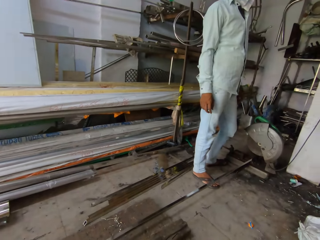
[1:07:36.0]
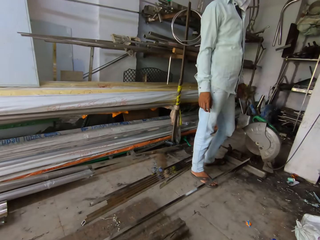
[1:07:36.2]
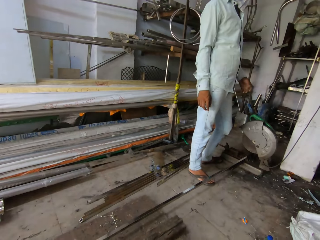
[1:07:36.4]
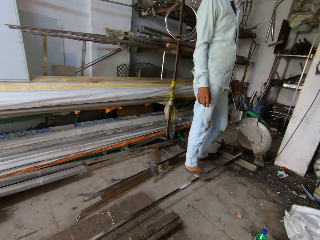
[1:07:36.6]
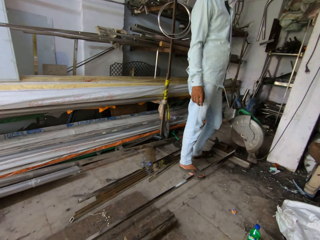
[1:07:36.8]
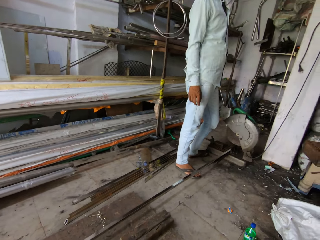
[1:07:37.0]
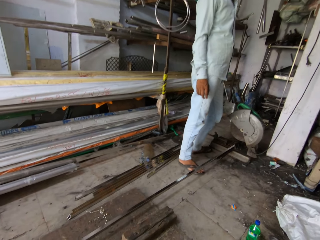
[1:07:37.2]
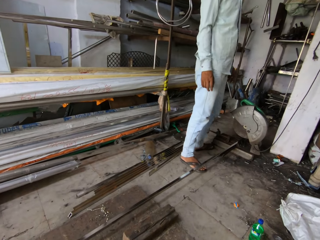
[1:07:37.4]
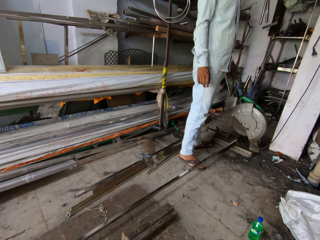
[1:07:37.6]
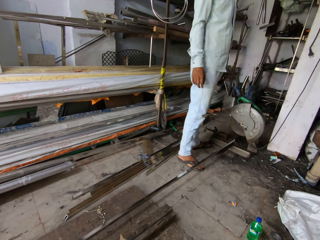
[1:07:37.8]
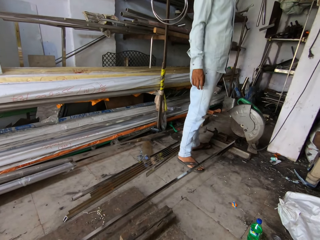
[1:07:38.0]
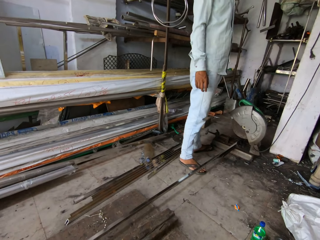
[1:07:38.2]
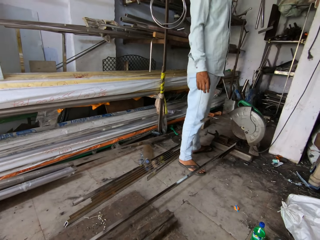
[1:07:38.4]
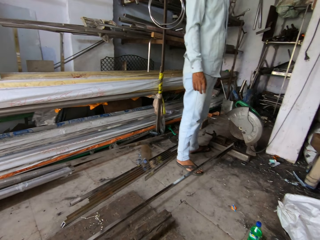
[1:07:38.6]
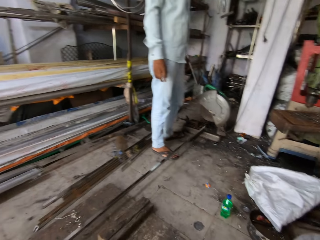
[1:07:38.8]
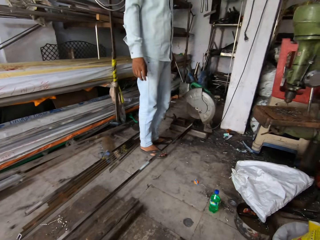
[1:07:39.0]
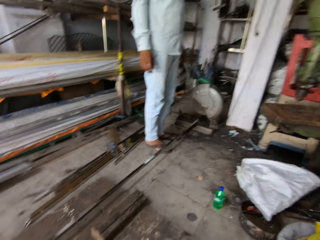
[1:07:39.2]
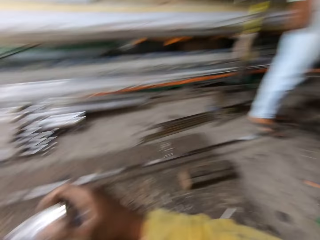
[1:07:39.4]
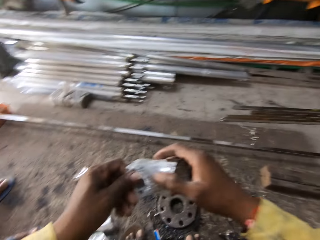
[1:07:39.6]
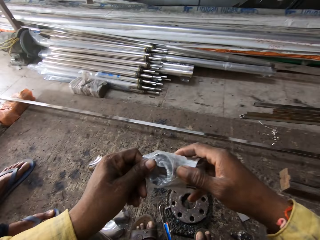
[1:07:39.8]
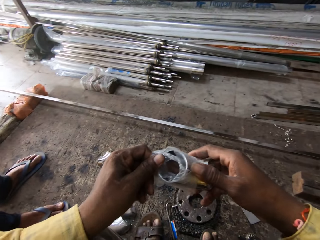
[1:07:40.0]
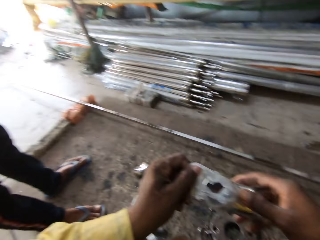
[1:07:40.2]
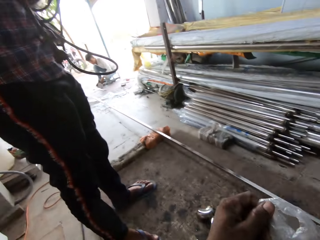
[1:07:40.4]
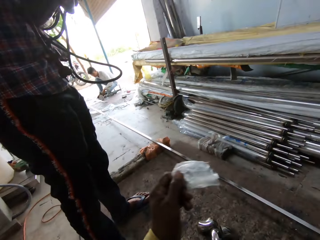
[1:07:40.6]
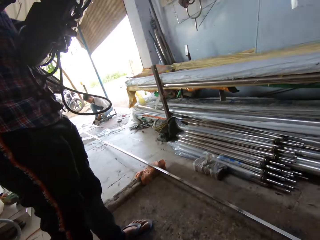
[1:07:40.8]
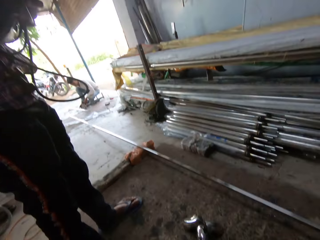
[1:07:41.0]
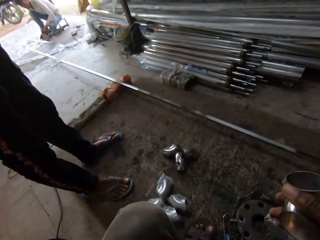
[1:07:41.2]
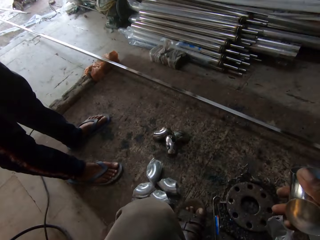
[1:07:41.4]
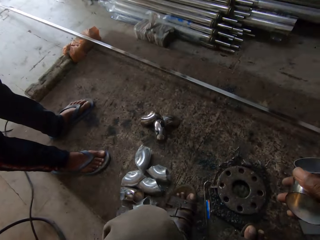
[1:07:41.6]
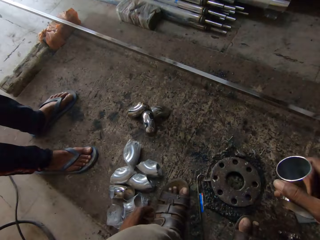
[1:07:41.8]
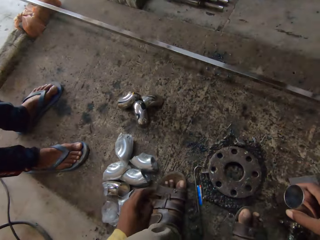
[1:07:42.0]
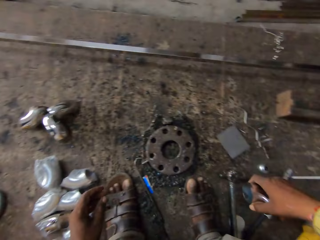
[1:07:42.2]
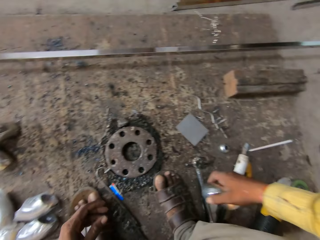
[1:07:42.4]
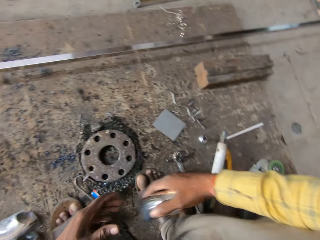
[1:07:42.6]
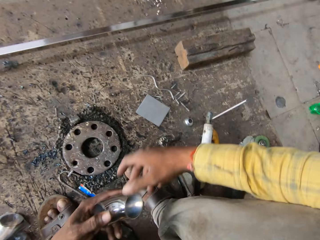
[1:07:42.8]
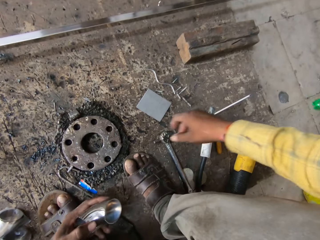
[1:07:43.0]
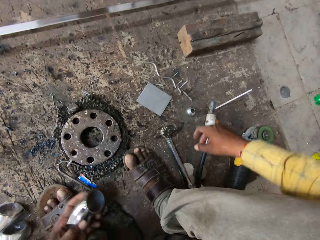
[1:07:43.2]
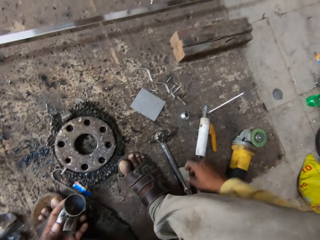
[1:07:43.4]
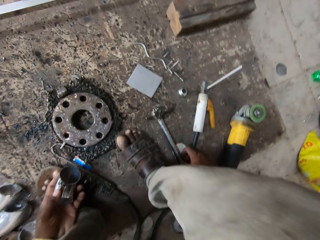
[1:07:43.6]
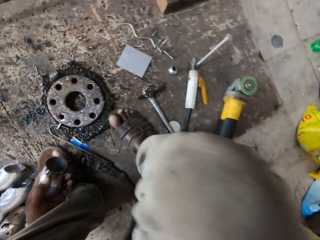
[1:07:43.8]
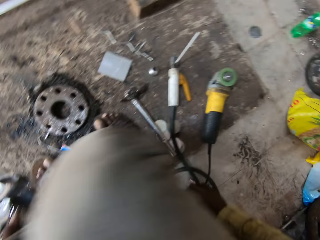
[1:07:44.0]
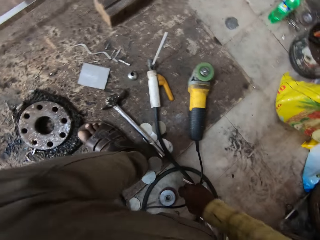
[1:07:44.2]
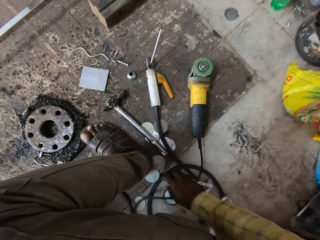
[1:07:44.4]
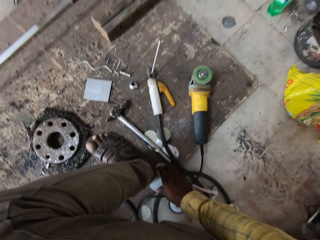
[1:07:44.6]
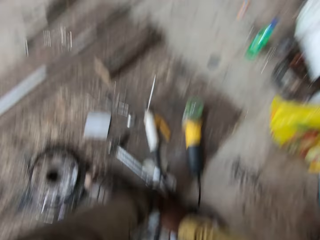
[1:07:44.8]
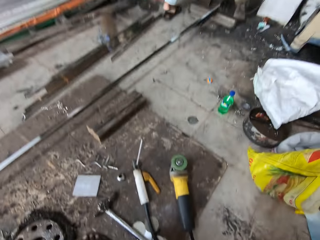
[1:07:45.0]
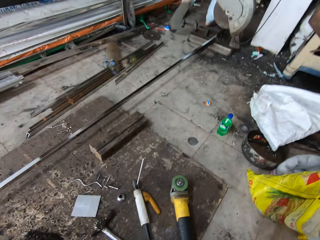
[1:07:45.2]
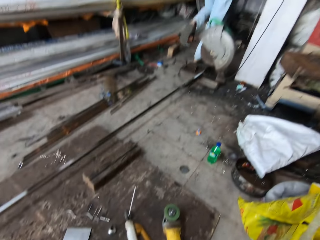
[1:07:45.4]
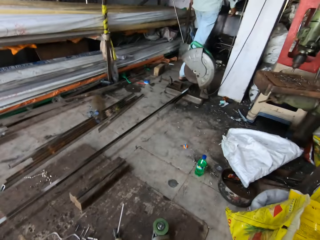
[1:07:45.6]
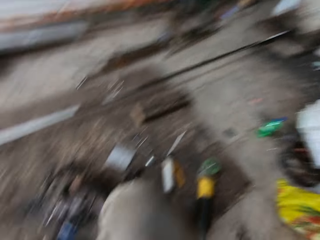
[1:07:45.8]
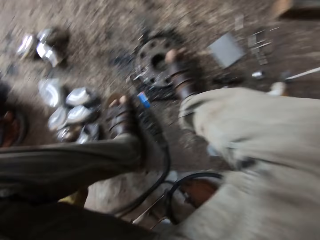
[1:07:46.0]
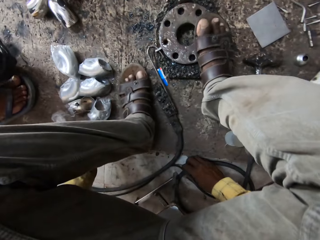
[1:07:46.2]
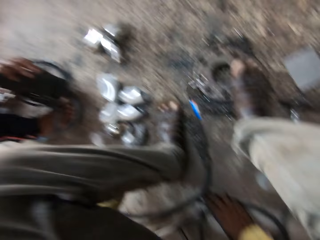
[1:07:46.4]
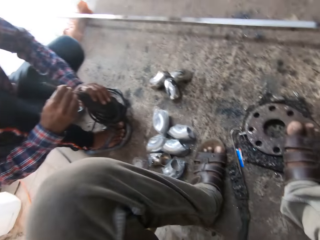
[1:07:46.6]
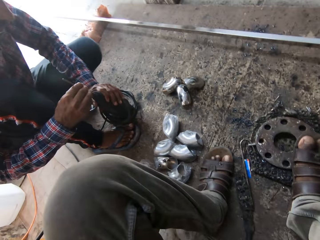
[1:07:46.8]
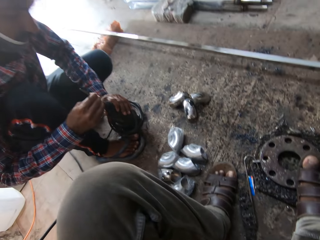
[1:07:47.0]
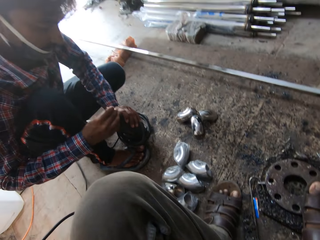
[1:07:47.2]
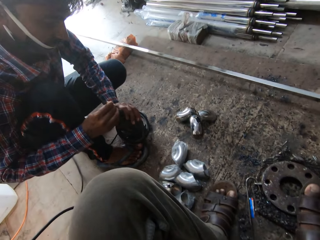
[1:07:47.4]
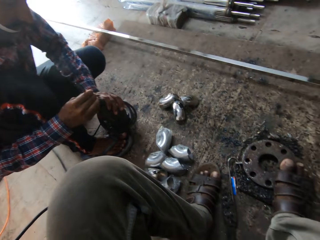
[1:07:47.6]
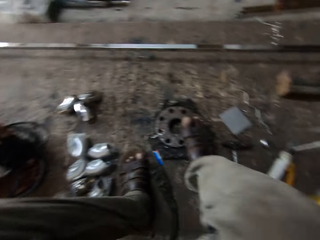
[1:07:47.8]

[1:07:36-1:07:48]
A man moves a hand. The camera wearer turns around. They look at a pipe joint. They remove a polythene from the pipe joint. They look around. They look at the pipe joint. They walk around. They put a hand on the floor. They look around.

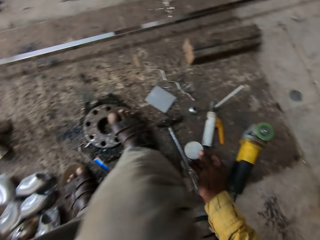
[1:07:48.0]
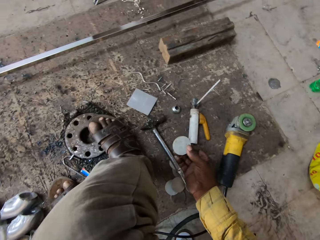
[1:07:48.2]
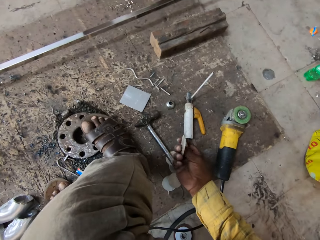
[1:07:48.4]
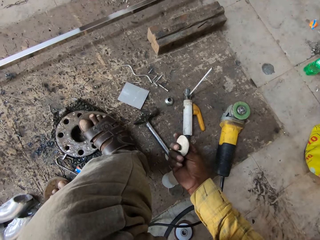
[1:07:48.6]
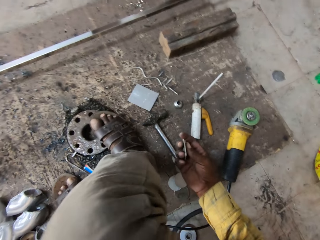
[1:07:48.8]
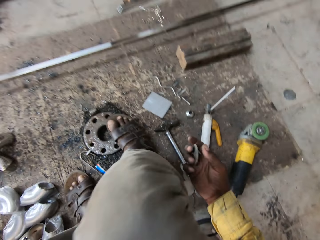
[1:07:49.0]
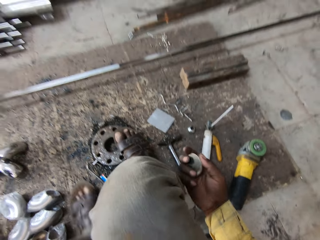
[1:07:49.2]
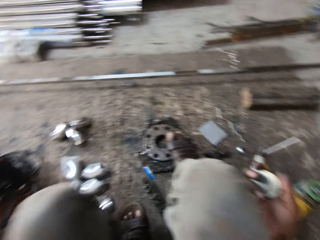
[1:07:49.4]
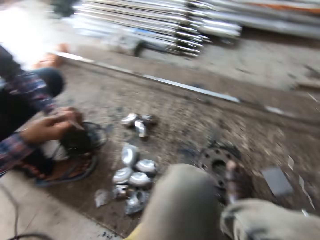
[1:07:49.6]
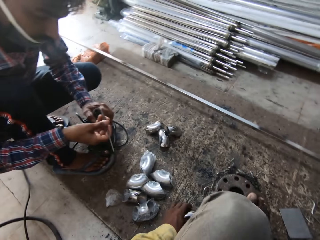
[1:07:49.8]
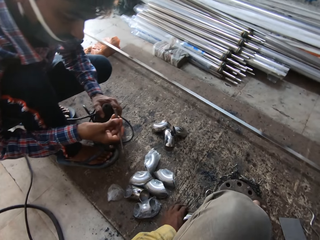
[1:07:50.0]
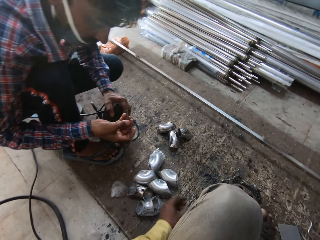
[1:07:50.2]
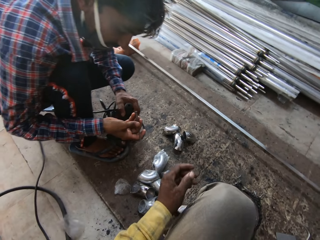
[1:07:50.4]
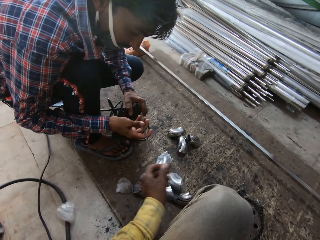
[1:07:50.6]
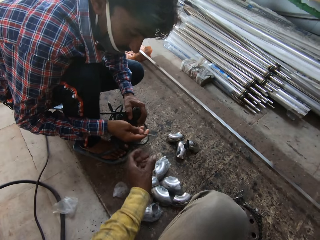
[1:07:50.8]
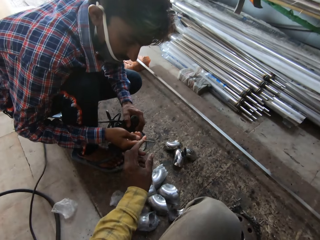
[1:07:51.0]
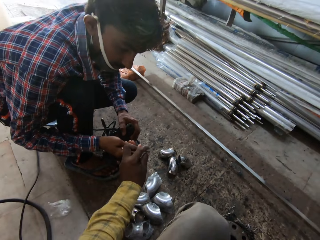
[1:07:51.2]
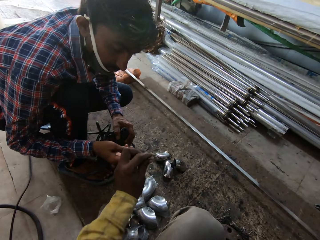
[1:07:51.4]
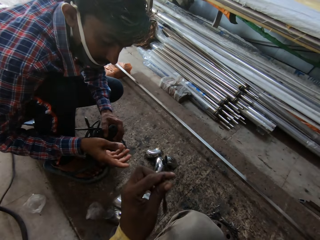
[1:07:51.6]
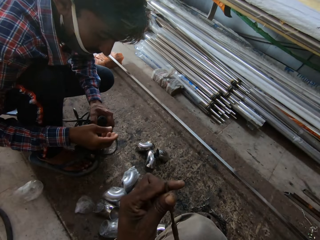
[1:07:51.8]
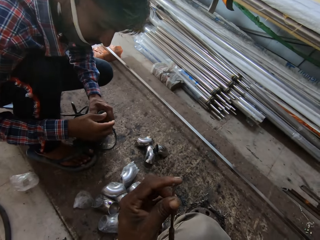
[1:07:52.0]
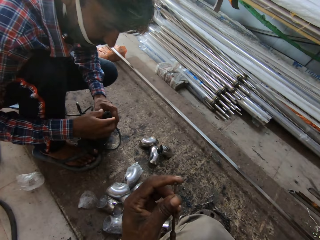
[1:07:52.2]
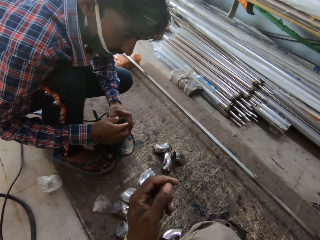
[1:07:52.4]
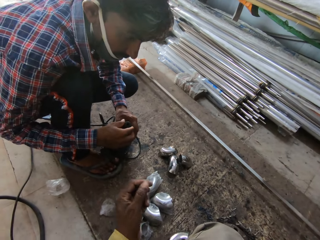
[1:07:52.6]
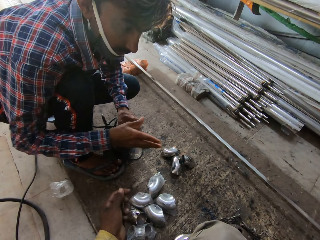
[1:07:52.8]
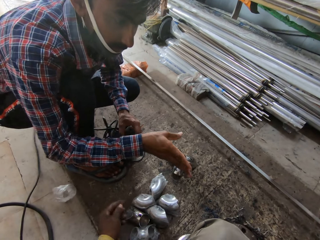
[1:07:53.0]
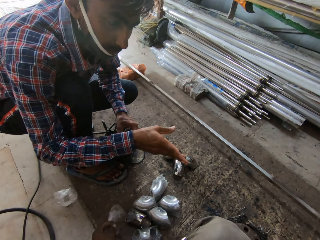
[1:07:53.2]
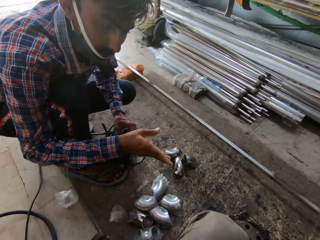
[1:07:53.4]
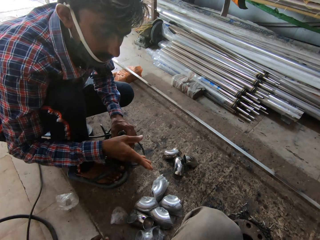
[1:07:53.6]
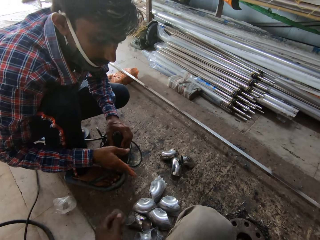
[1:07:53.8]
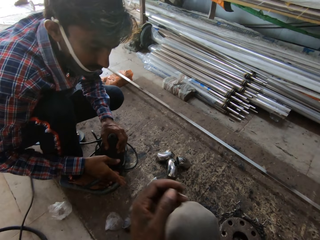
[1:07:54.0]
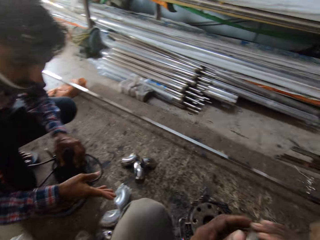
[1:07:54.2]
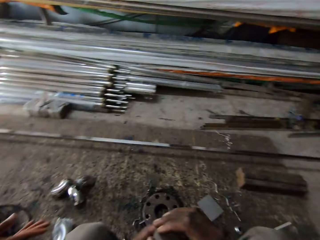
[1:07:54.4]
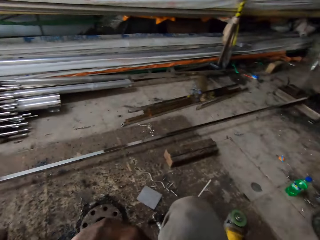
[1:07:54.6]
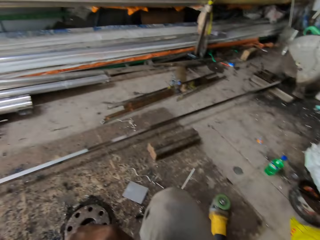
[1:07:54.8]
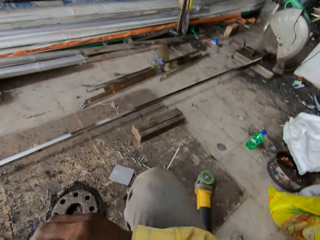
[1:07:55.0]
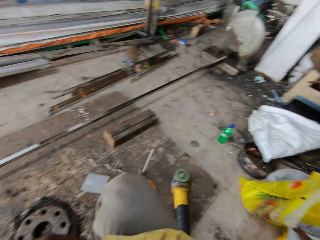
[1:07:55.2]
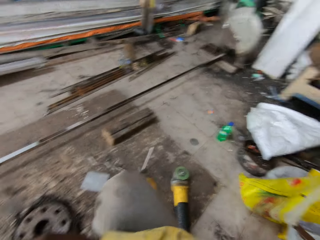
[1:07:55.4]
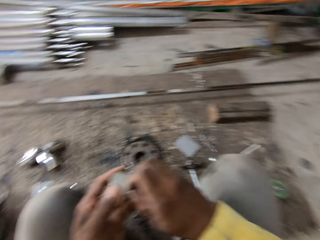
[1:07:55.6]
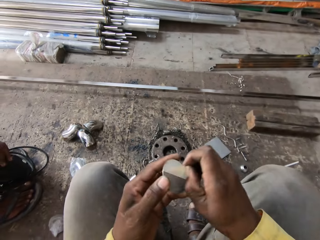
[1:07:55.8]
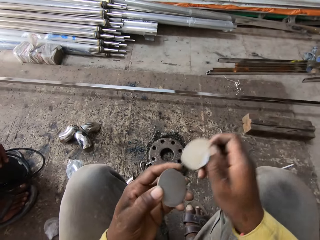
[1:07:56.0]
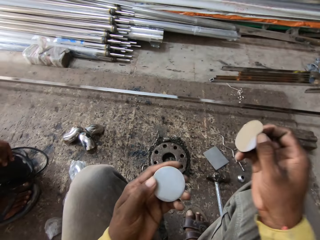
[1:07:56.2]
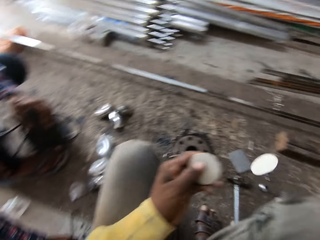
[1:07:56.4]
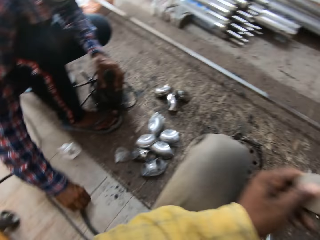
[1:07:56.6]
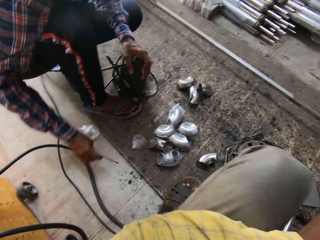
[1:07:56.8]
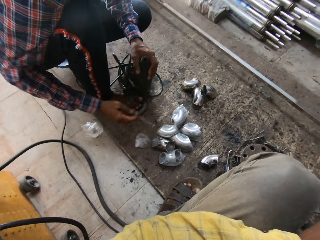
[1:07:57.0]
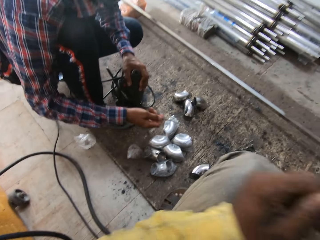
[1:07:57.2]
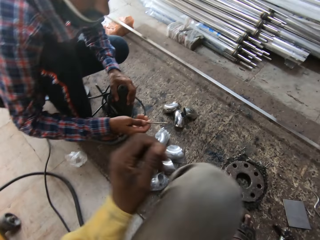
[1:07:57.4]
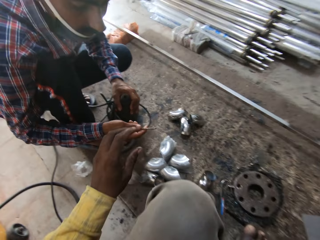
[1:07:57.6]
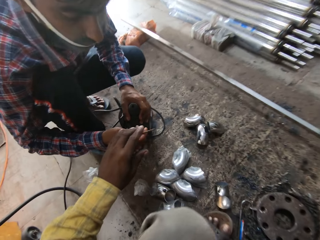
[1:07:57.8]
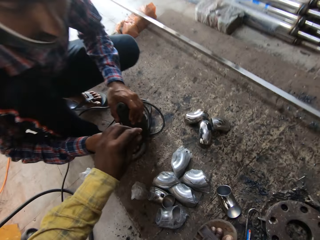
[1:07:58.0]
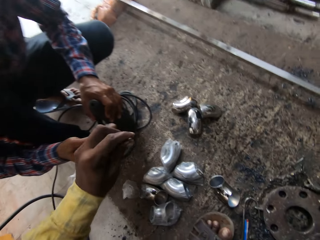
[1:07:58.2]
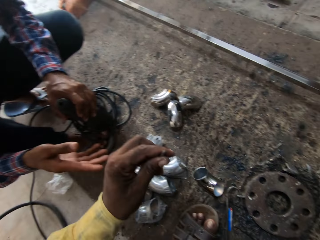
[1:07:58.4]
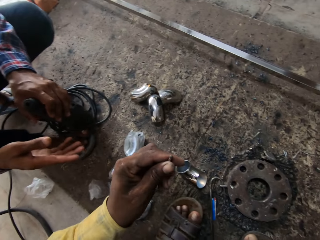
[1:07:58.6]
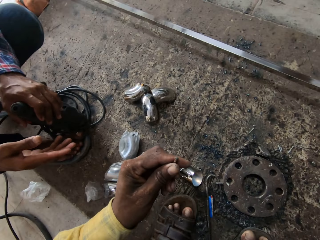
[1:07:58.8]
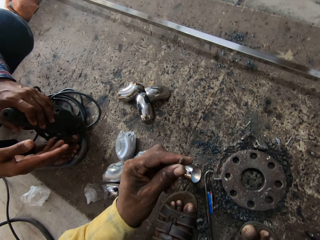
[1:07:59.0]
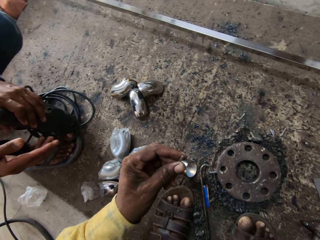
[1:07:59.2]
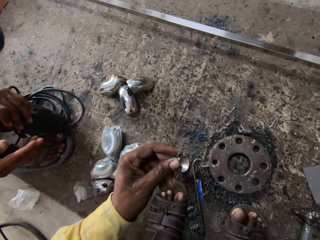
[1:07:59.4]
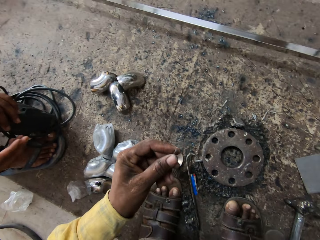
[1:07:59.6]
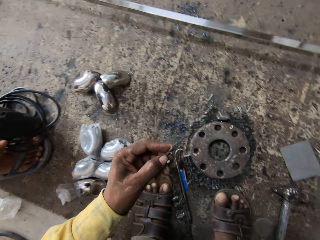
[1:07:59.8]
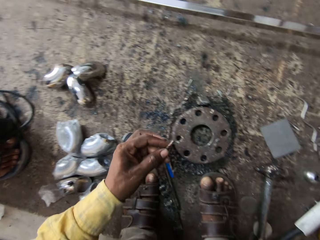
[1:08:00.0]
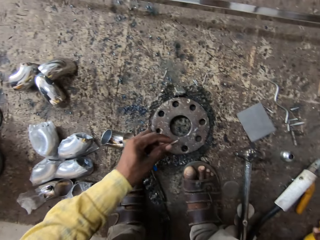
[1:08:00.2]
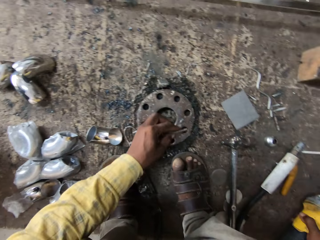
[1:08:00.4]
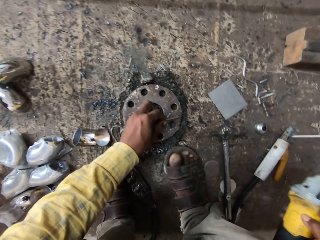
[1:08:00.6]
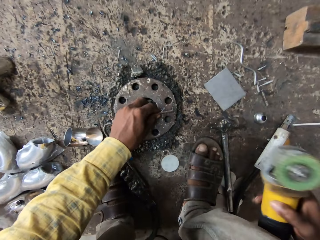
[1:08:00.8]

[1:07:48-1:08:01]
The camera wearer takes a drill bit or nail from a man. They interact with the man. They remove a paper or seal from a lid. They drop the seal. The man gives the nail to the camera wearer.
